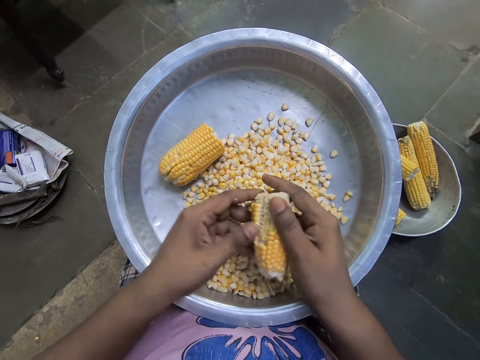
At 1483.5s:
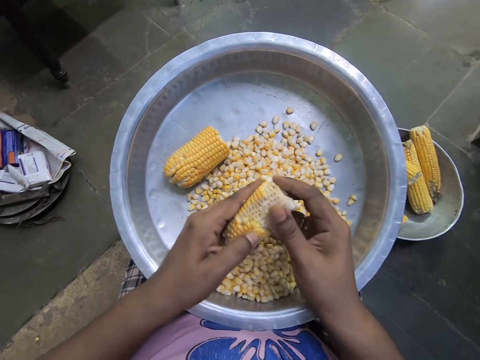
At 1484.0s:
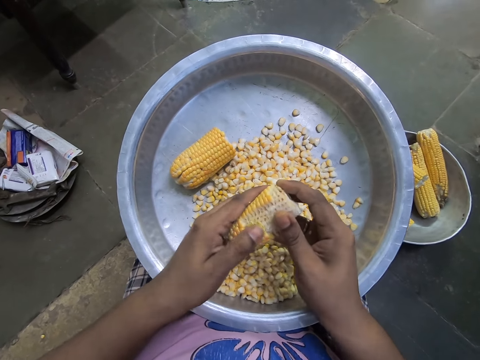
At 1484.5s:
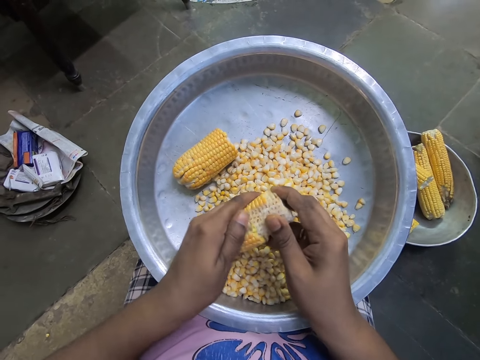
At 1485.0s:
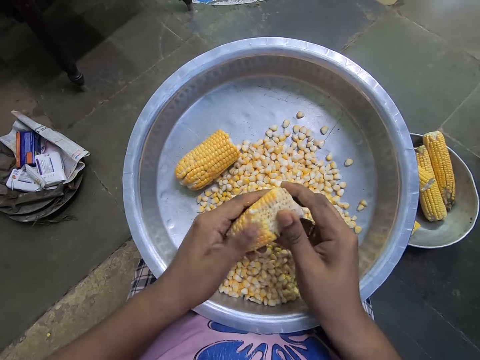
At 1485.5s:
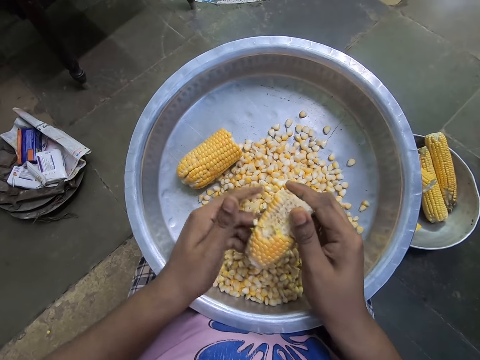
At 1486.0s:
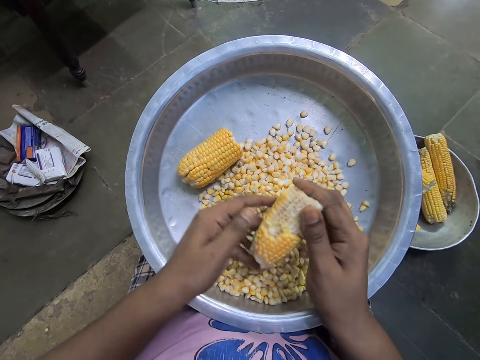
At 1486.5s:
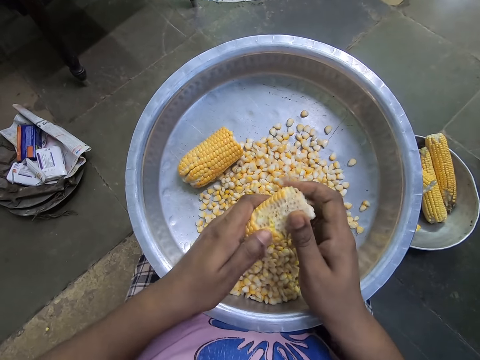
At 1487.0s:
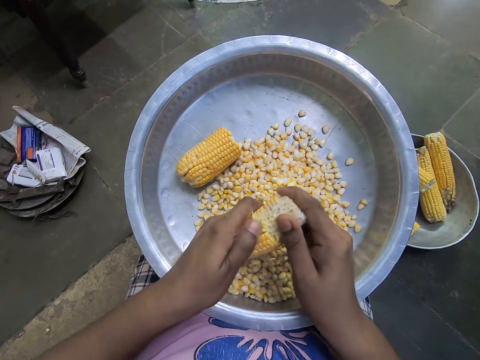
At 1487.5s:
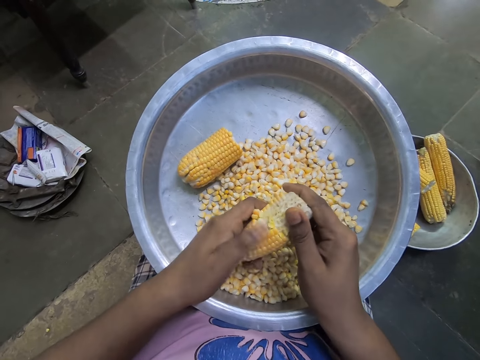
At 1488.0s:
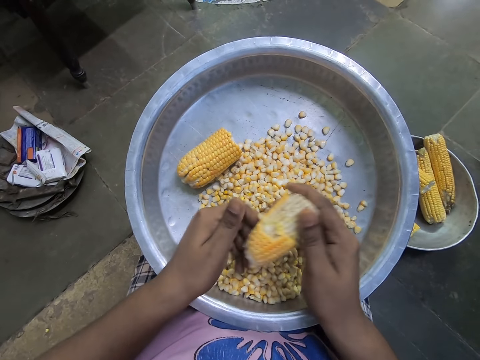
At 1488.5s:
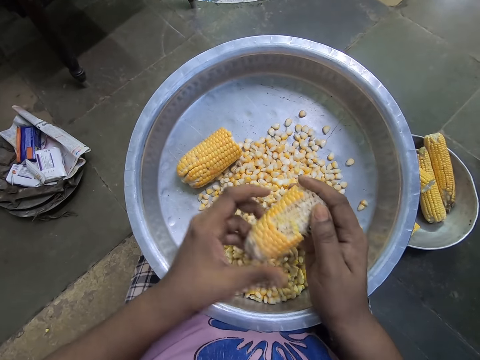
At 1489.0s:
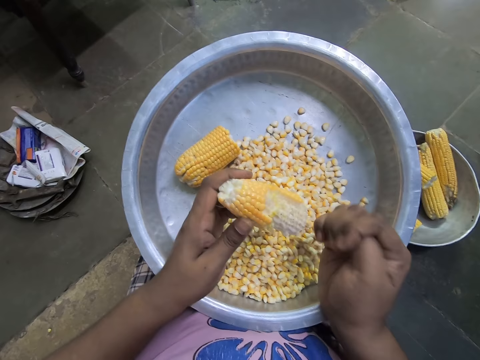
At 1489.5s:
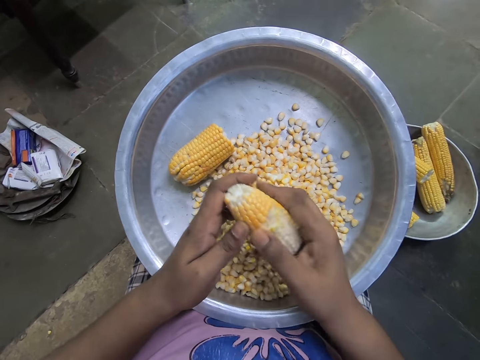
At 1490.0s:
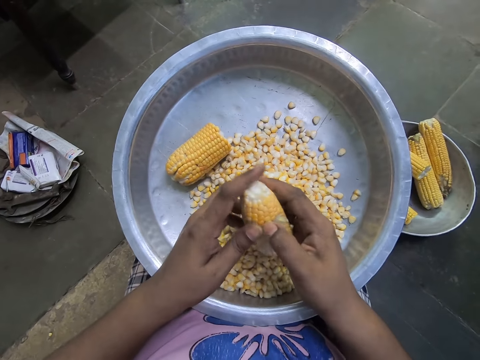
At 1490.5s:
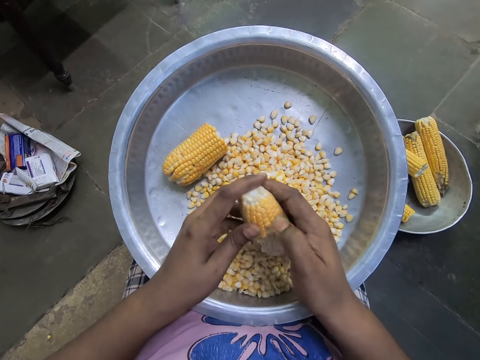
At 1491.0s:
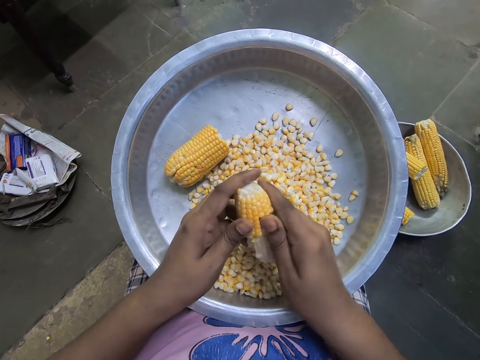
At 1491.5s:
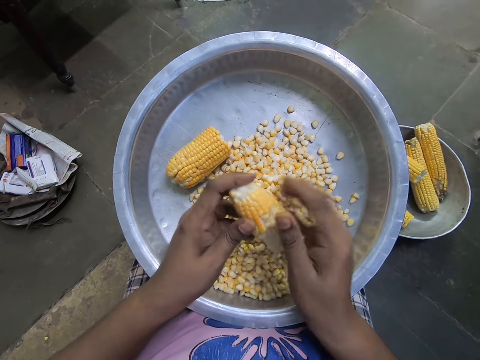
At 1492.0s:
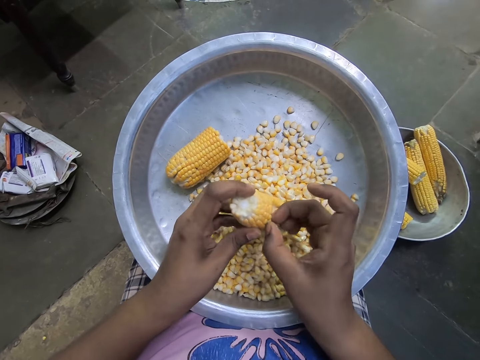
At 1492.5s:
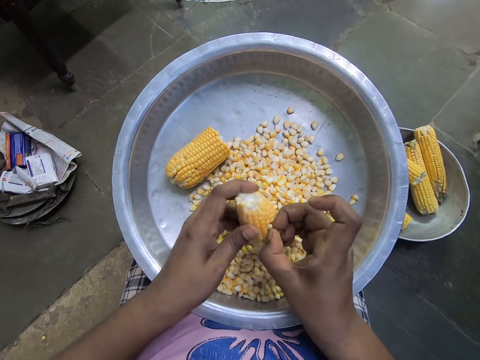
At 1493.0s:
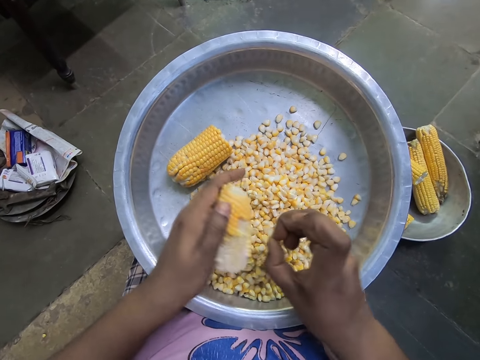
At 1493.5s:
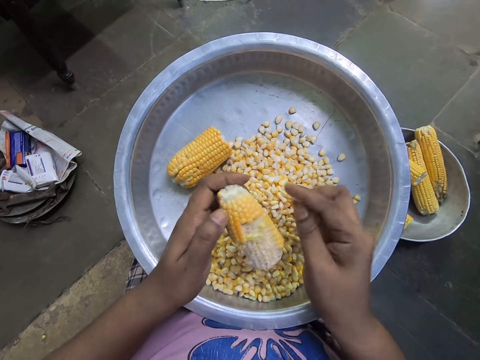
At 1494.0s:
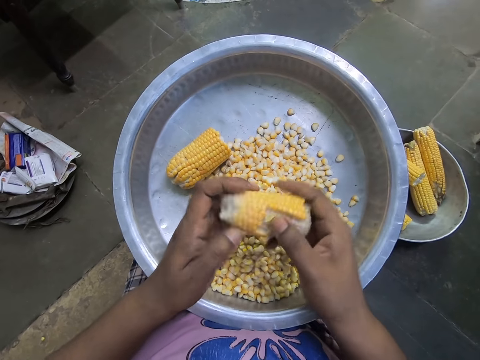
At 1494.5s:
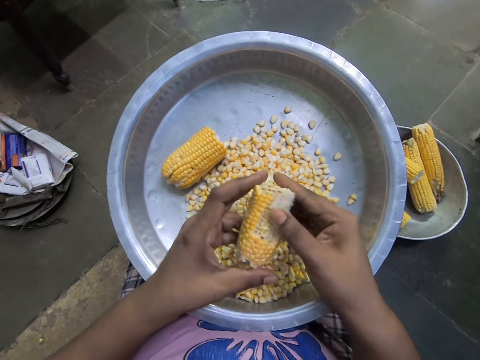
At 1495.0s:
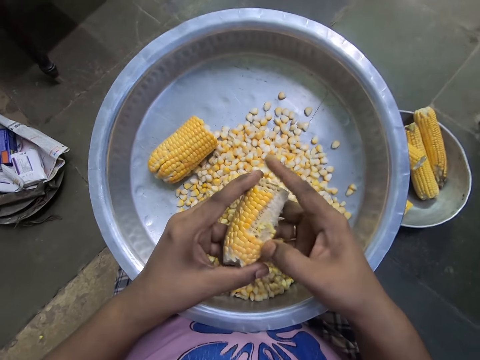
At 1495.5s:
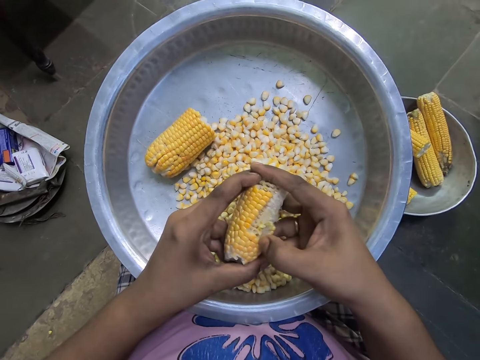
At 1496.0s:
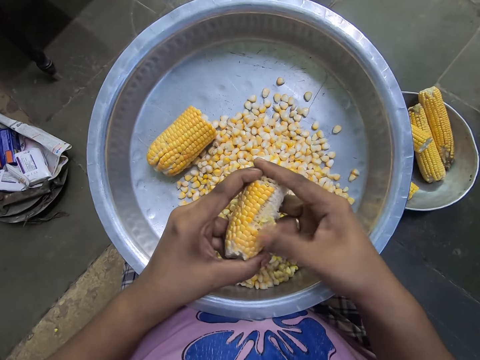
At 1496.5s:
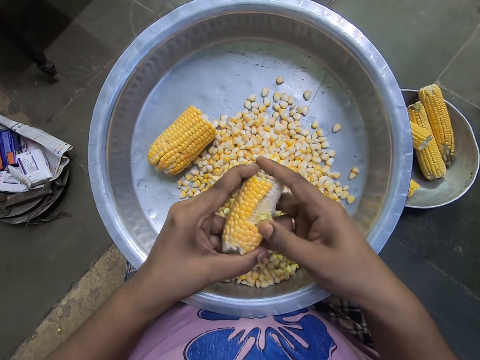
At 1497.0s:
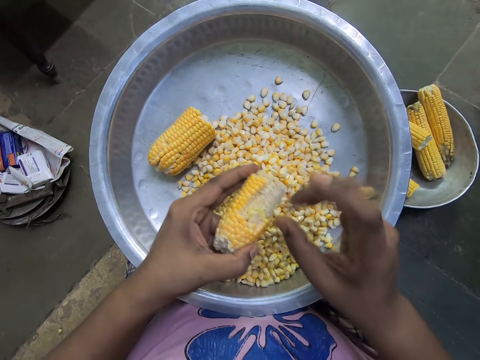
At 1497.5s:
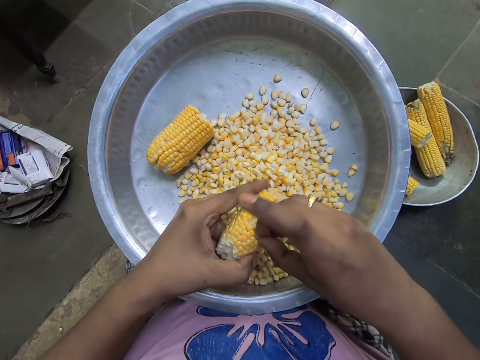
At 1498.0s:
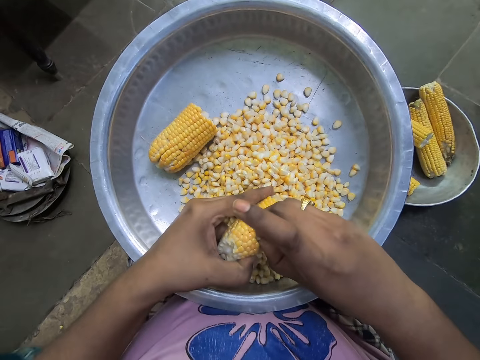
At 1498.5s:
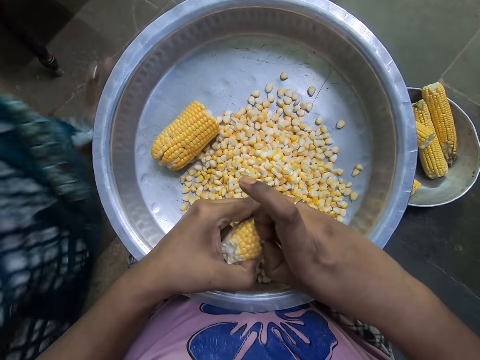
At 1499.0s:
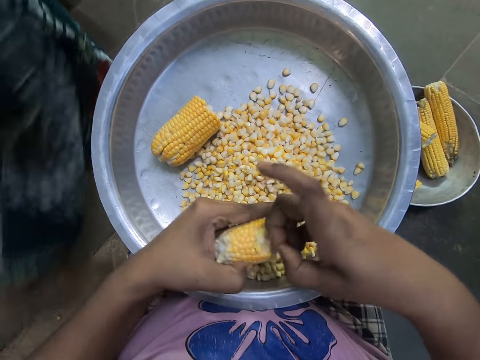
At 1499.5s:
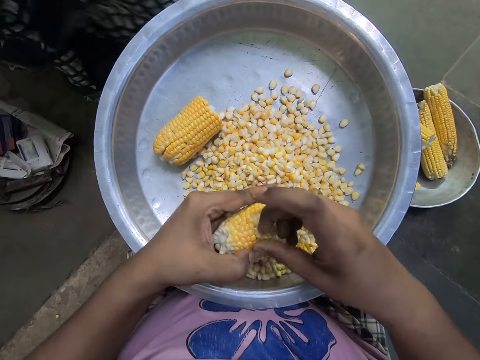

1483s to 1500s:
The camera wearer removes maize from the corn. She removes corn seed from the corn comb into a bowl with her right hand. She removes maize from the corn repeatedly.

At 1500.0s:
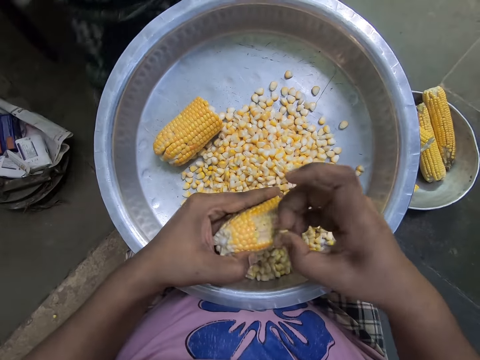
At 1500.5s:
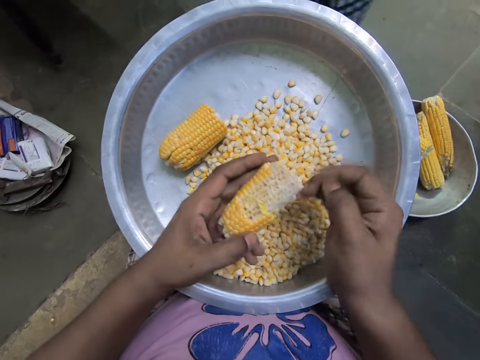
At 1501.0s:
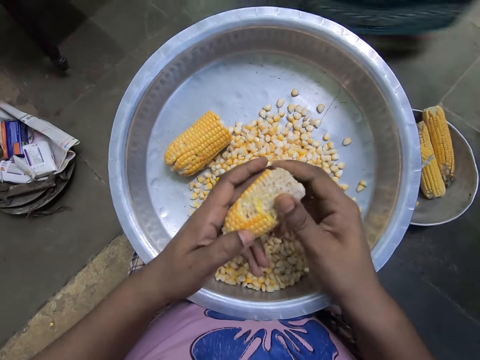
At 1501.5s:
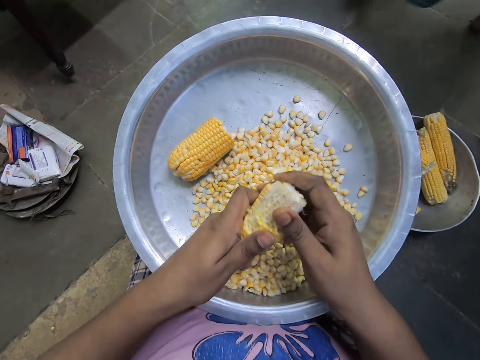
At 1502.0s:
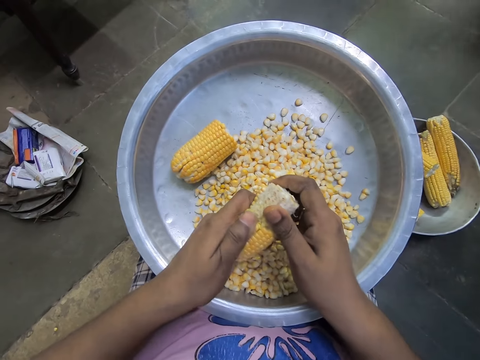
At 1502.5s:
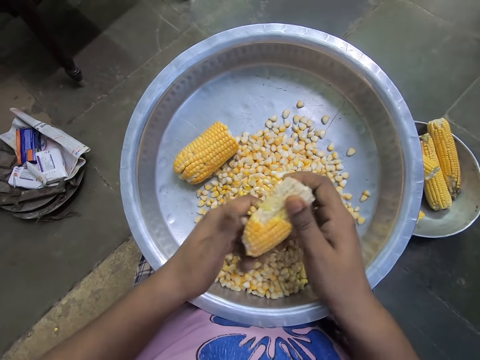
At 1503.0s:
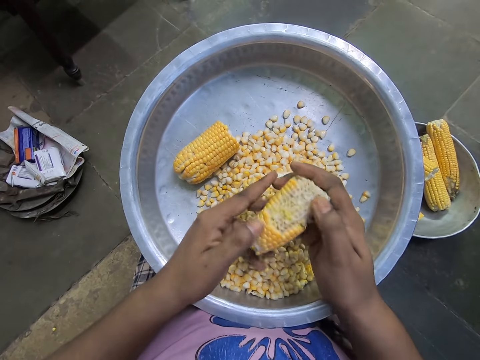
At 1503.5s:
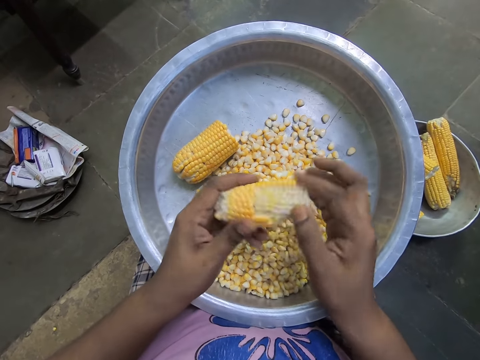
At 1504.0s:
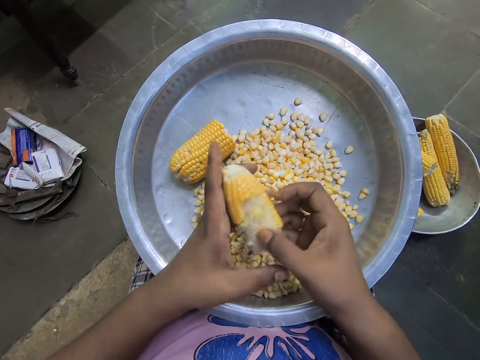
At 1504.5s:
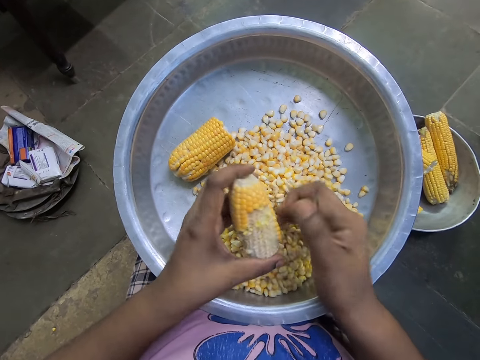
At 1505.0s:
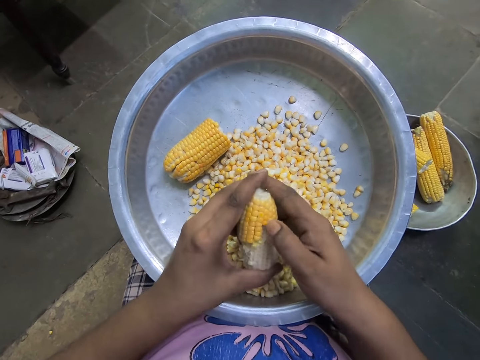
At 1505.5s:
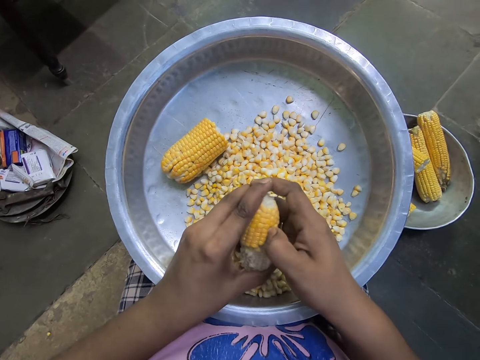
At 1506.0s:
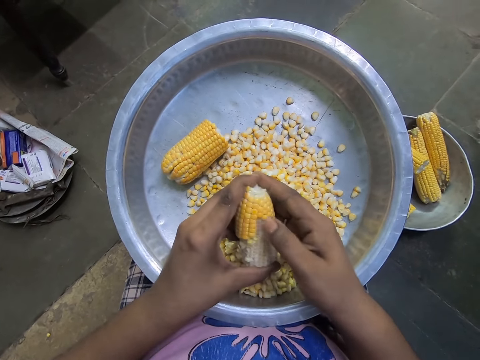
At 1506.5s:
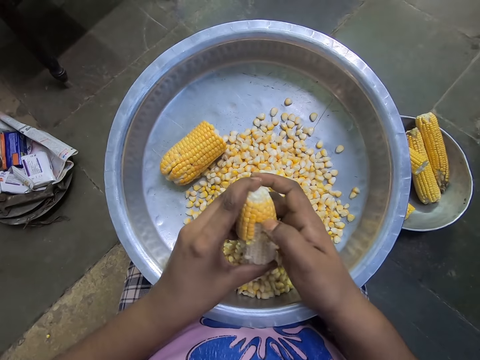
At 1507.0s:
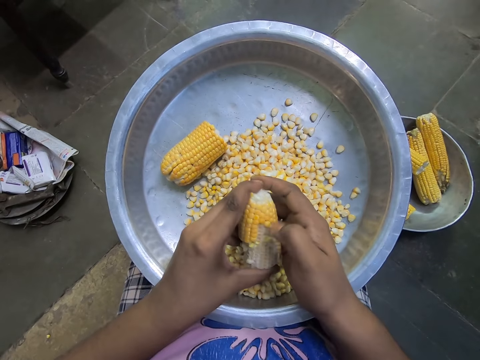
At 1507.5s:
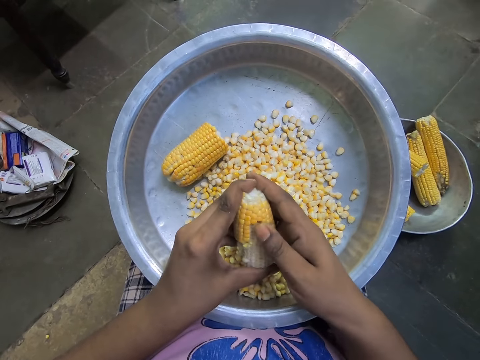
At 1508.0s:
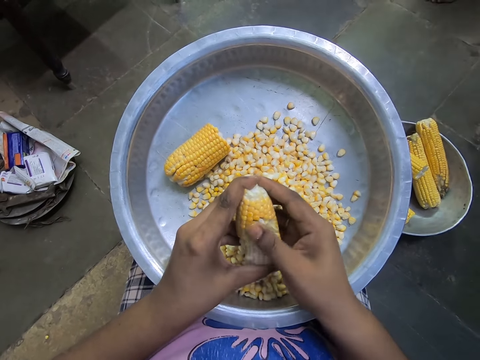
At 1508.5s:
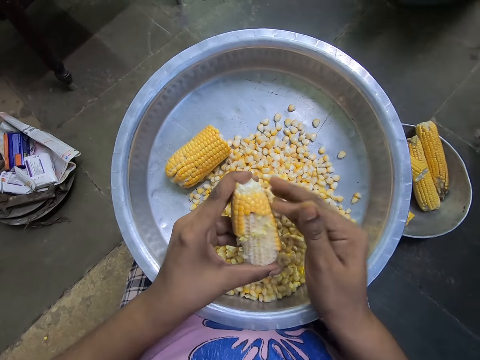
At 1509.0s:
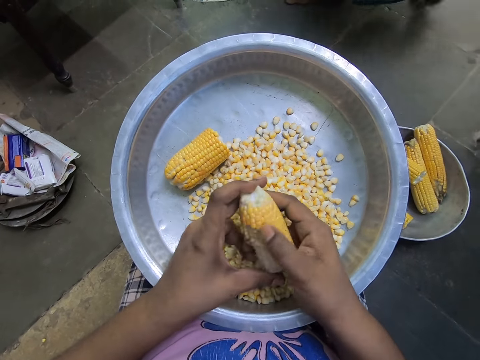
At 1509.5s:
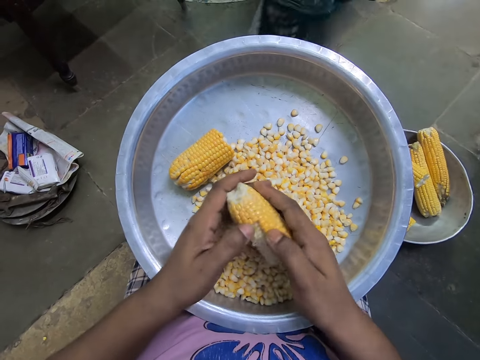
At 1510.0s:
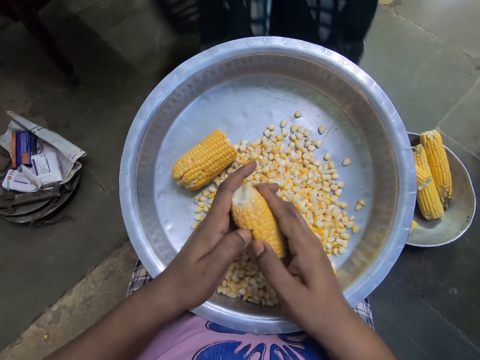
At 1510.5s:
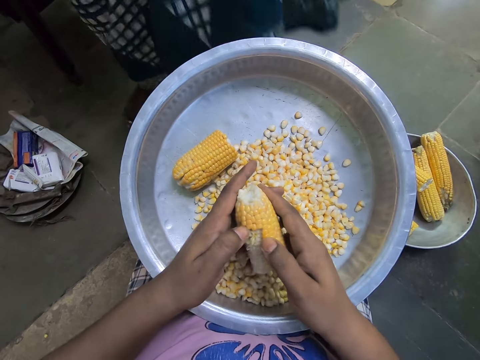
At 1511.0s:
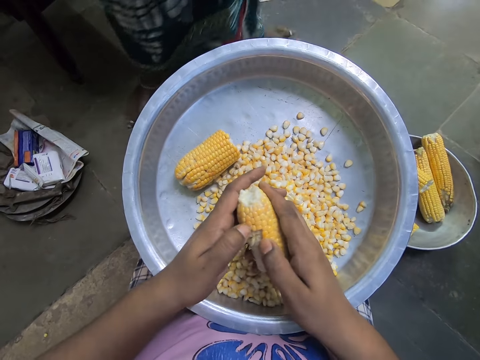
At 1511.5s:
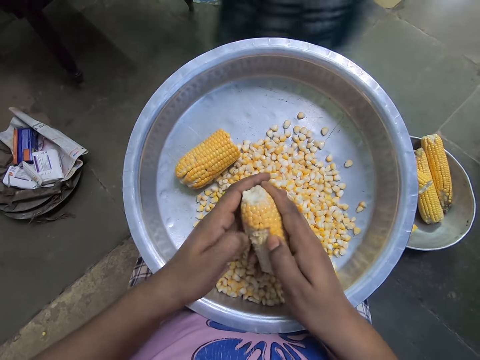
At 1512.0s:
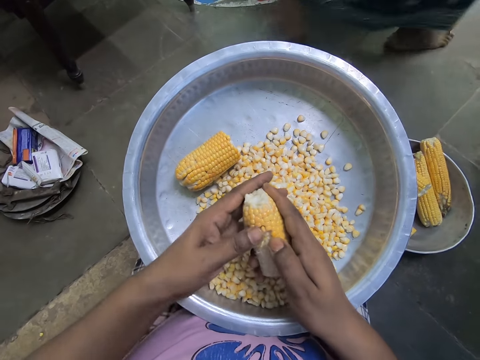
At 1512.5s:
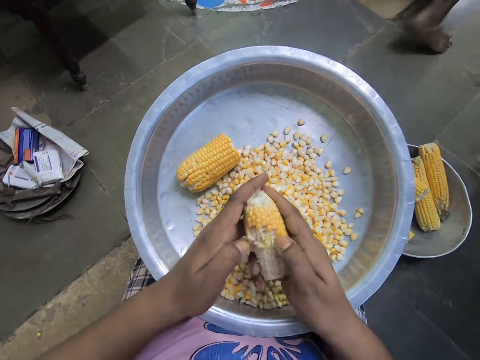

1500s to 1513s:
The camera wearer removes corn seed from the corn comb into a bowl with her left hand. She removes corn seed from the corn comb into the bowl with her right hand. She removes corn seed from the corn comb into the bowl with her left hand.
